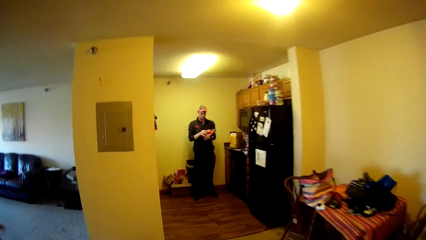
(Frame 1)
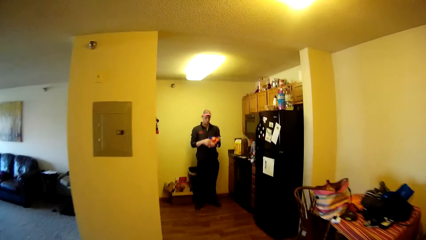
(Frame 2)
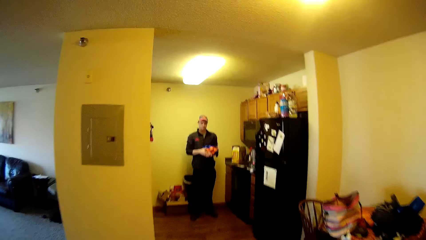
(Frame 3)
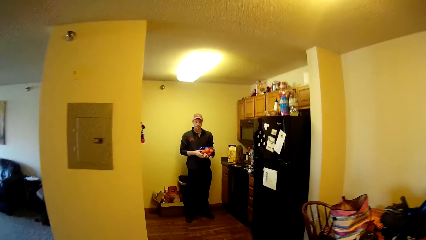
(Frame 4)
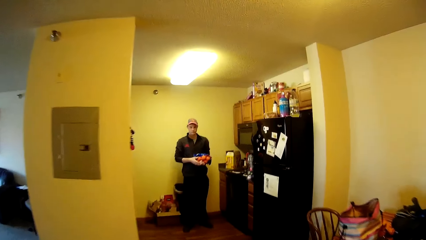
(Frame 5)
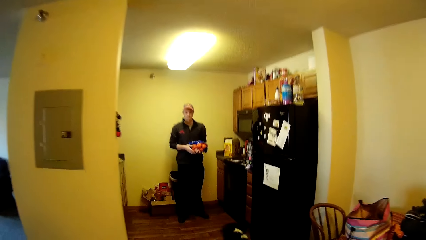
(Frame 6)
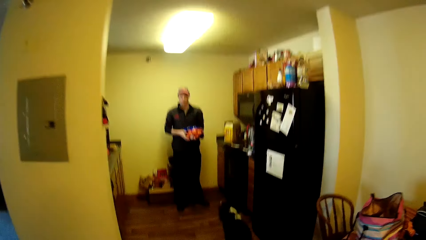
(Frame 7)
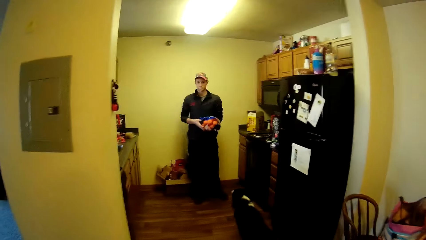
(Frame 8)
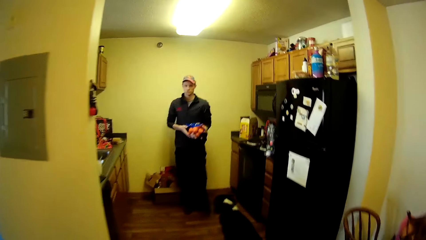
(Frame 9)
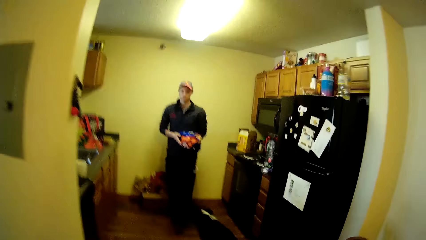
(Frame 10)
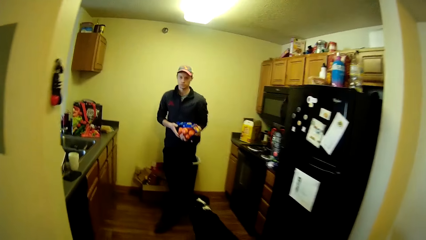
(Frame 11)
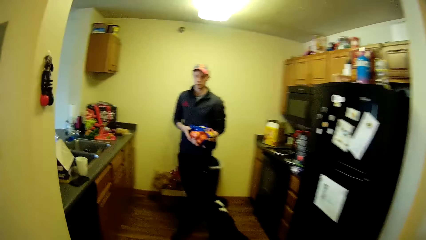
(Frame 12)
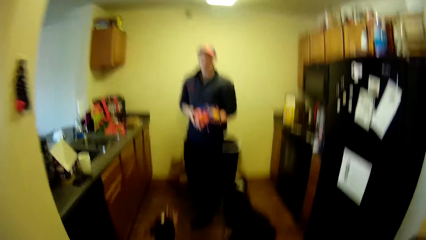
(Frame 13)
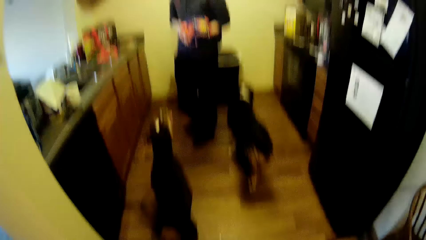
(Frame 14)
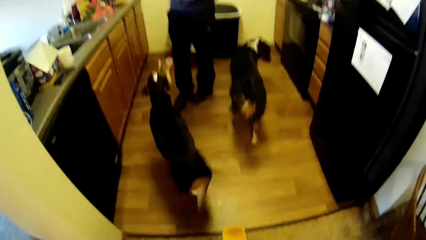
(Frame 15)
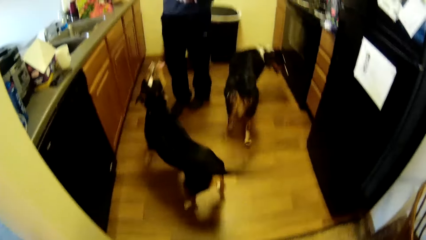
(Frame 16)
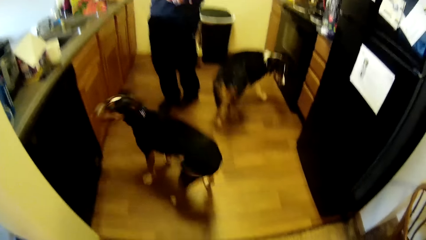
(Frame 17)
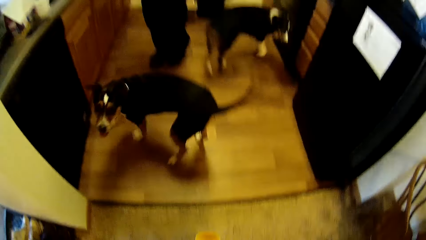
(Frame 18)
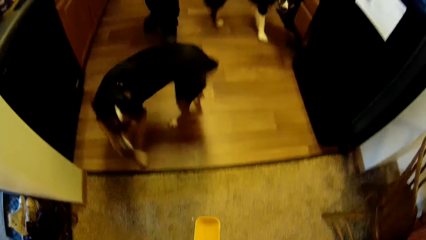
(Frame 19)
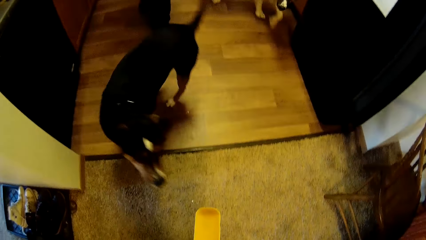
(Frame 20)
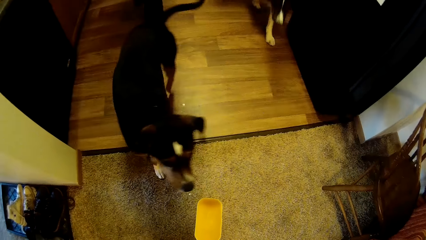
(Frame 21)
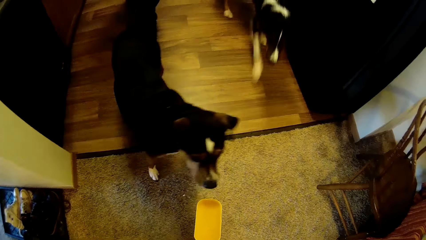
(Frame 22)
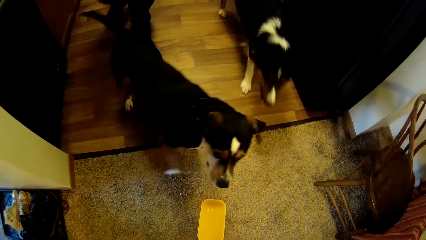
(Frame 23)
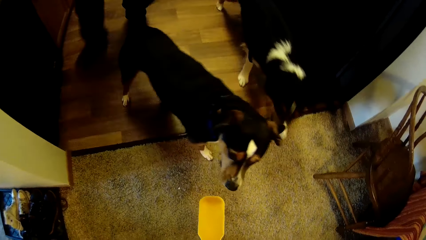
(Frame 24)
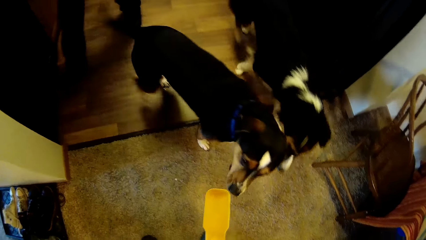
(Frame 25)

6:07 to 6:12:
The dogs walk towards the man. The camera wearer communicates with the man. They give water to a dog. They feed the dogs.

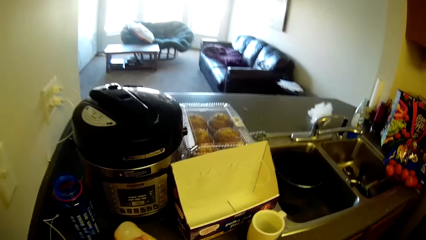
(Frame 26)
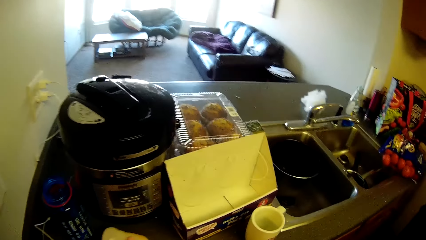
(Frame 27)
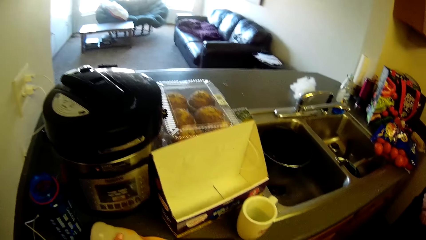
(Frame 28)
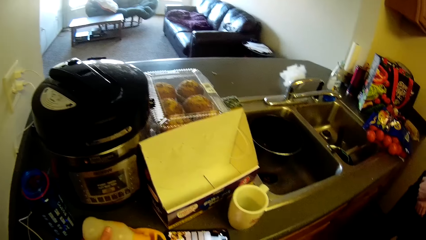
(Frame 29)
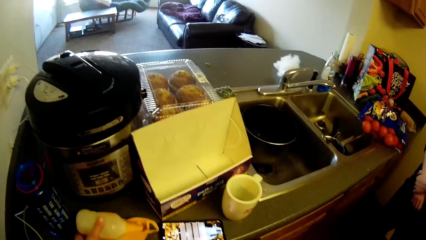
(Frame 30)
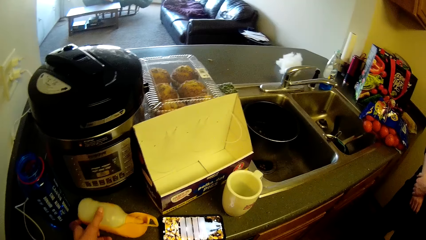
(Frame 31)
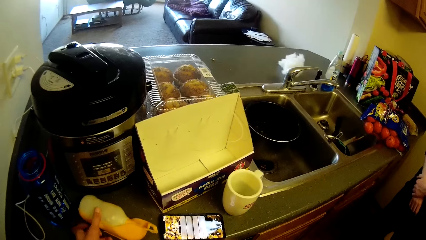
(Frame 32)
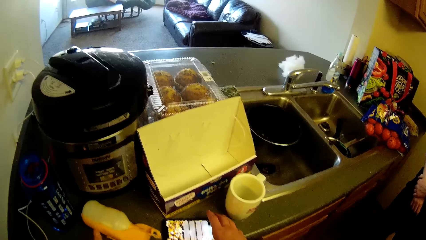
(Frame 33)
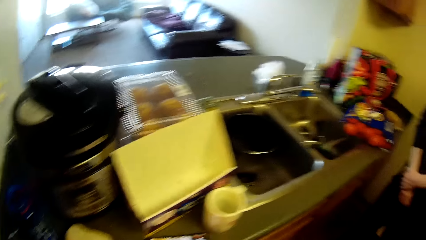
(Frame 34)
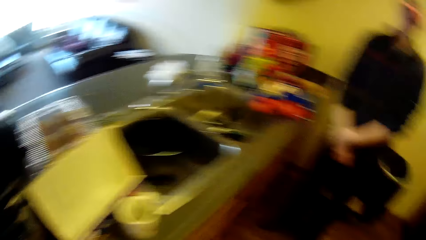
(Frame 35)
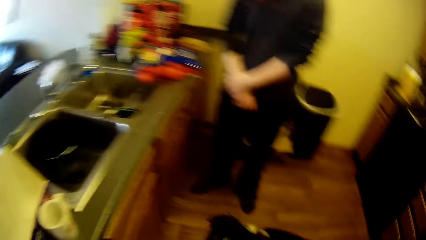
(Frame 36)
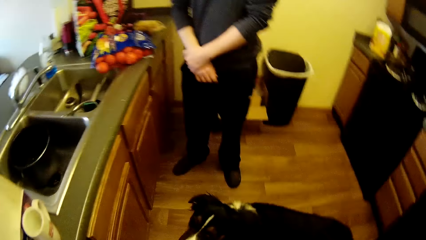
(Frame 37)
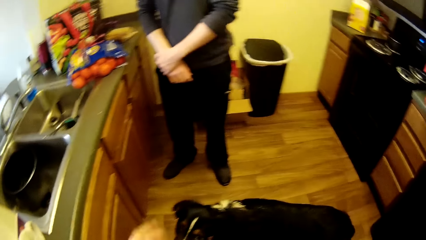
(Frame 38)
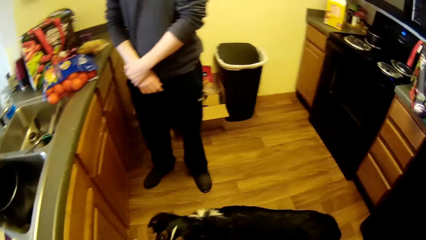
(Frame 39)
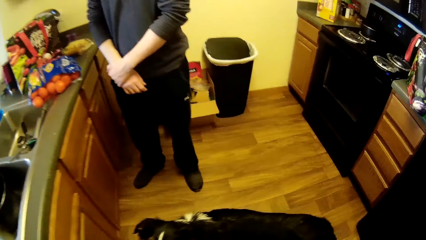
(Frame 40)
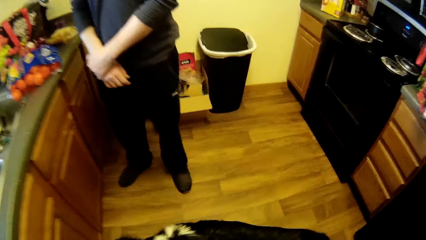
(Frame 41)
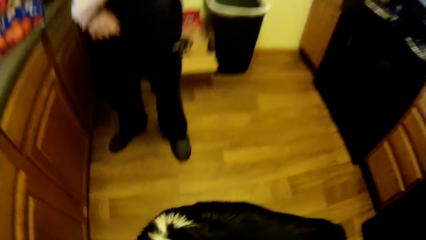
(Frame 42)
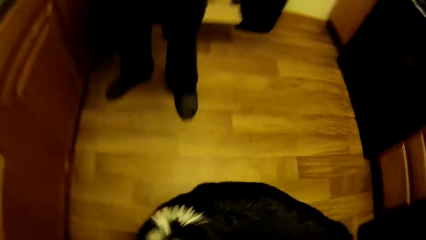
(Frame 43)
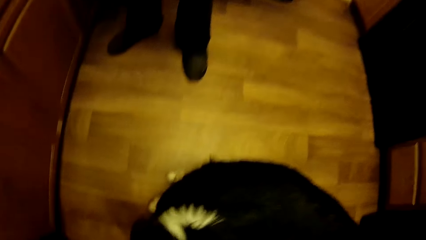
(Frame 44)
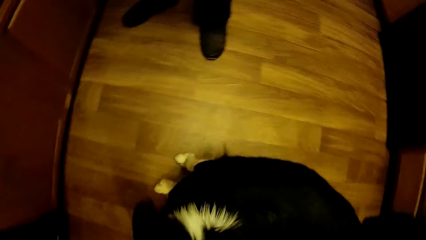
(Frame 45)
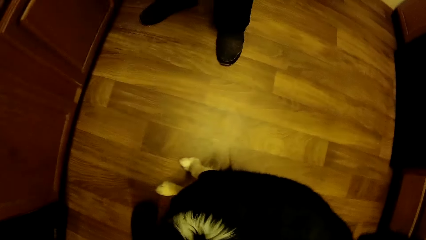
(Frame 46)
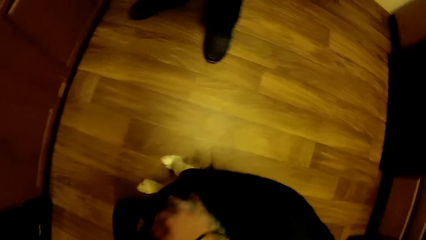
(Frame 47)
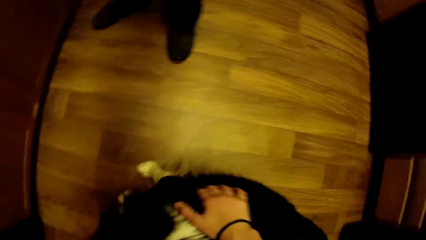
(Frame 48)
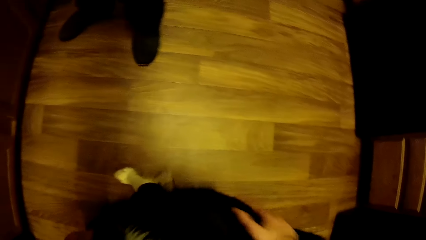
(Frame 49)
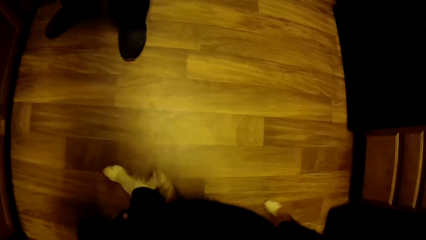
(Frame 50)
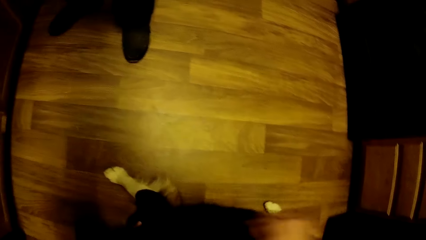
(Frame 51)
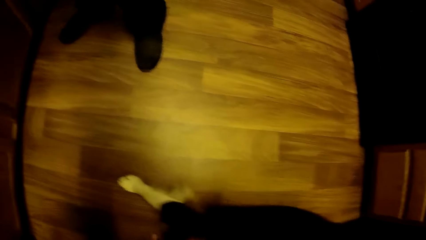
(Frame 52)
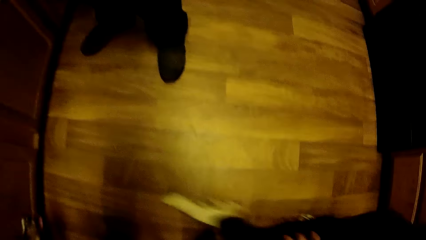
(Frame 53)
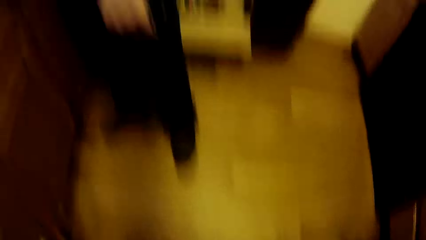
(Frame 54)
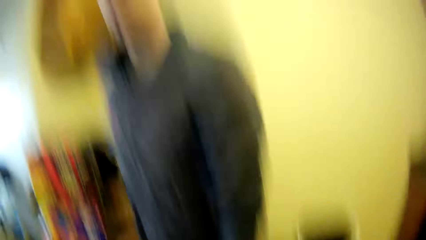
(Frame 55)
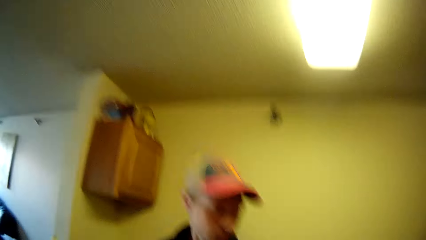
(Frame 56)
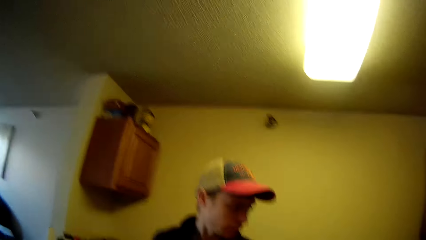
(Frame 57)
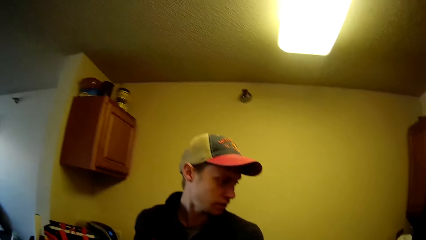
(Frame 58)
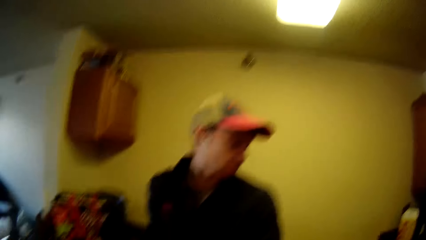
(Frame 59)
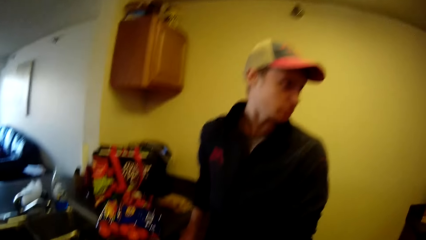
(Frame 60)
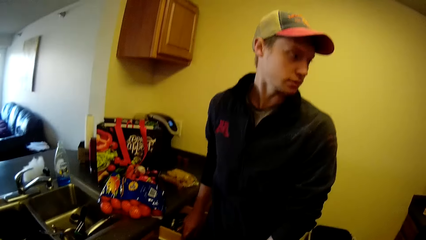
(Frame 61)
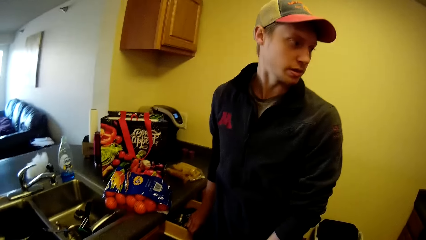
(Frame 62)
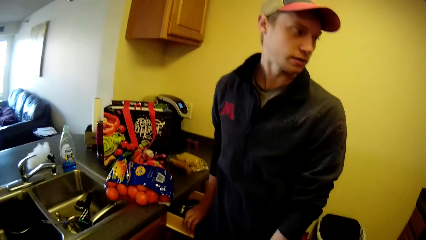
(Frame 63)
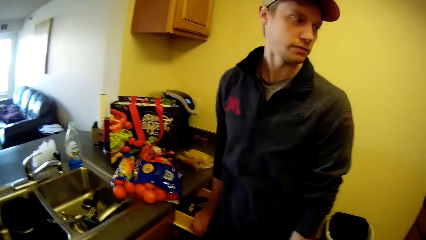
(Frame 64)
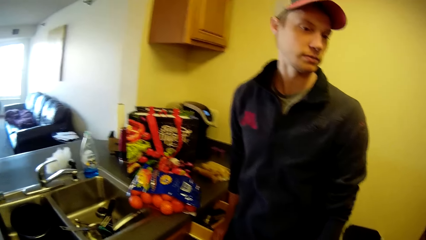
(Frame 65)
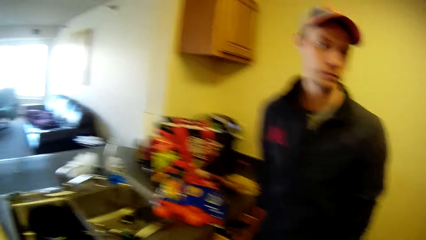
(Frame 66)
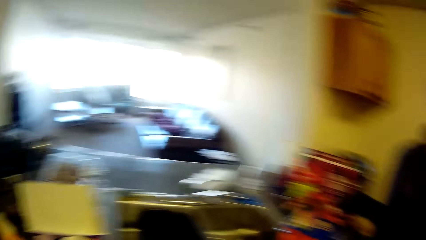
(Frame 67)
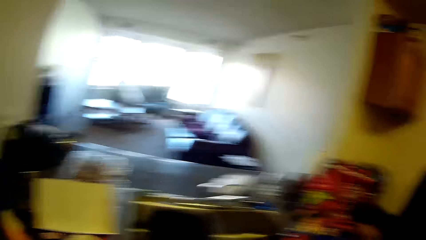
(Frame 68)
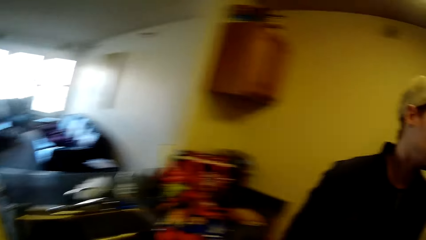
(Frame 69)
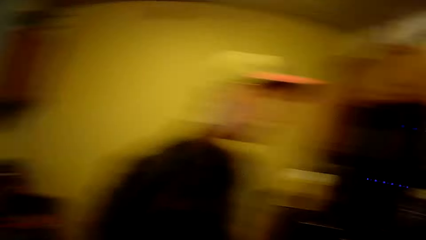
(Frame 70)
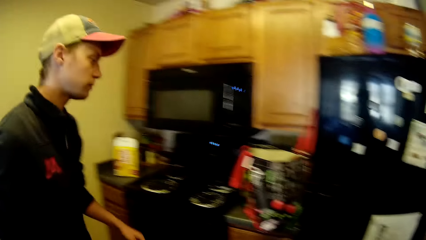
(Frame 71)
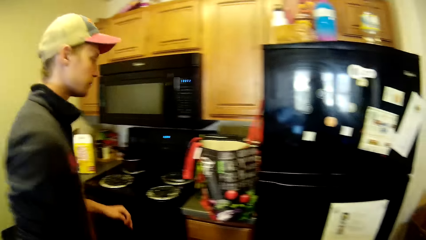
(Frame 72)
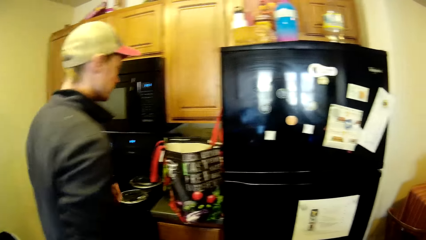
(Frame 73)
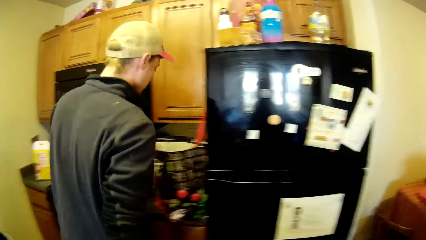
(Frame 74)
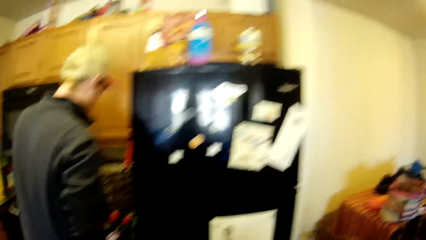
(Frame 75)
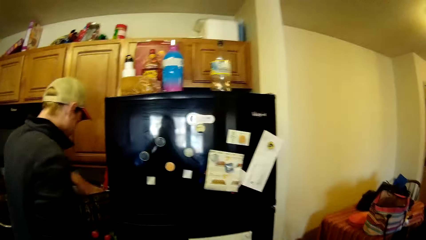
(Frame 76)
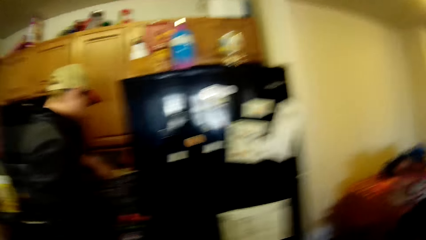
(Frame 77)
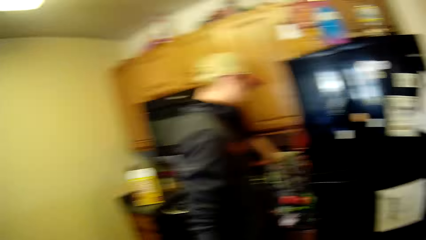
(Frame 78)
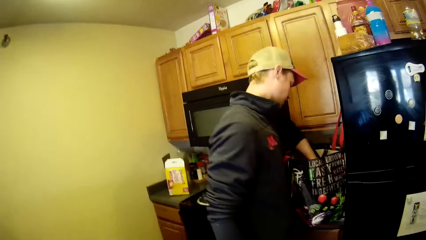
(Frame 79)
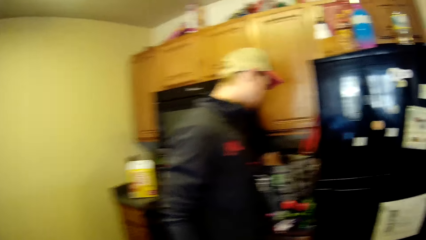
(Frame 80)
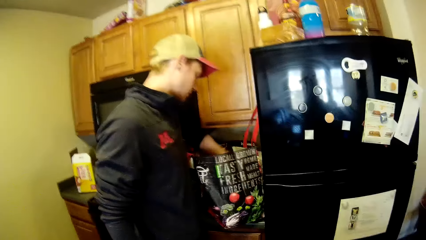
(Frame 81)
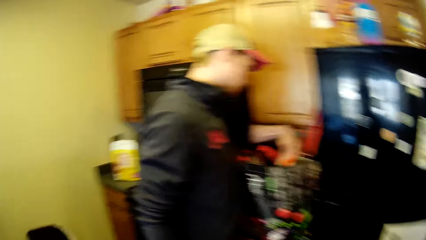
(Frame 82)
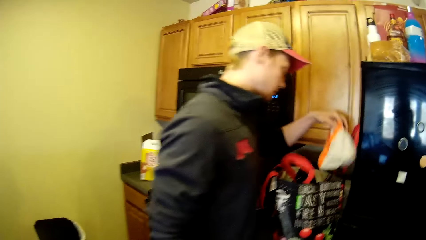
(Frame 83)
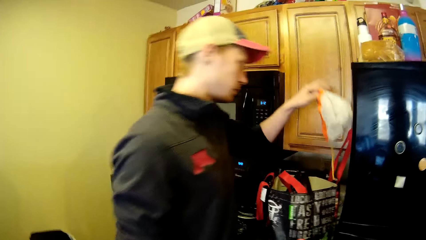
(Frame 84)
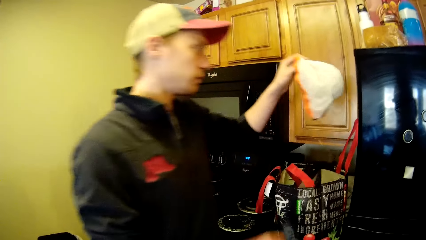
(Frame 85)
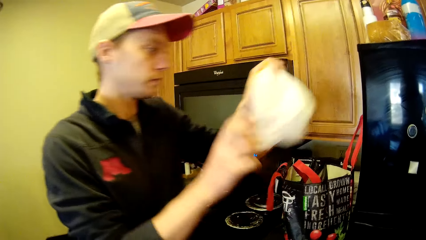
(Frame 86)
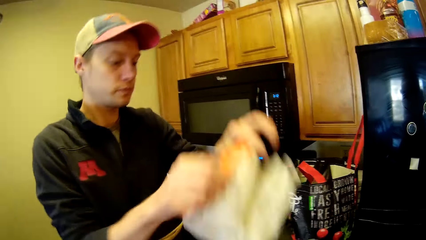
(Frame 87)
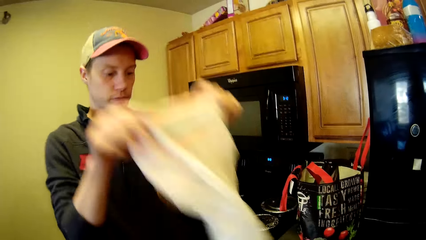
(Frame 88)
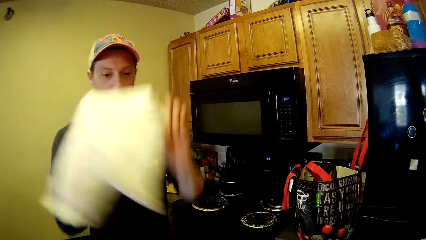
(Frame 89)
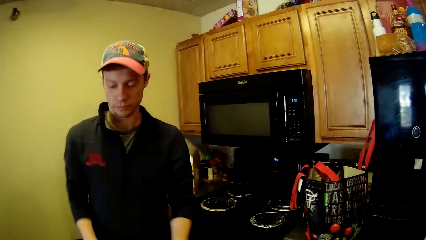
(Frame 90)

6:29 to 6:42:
The camera wearer puts a bottle on top of a sink cabinet. They pick up a phone from the kitchen countertop. They touch the phone. They interact with a dog. They touch the dog. They communicate with a man. They look around the room. The man takes an empty bag out of another bag on the kitchen slab.
